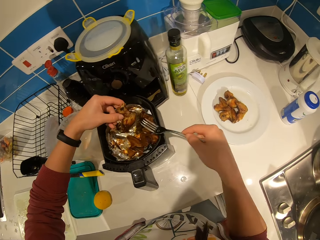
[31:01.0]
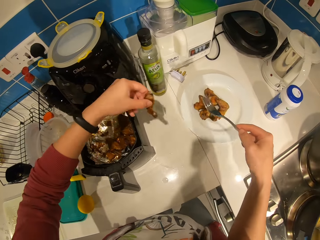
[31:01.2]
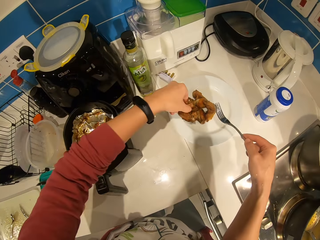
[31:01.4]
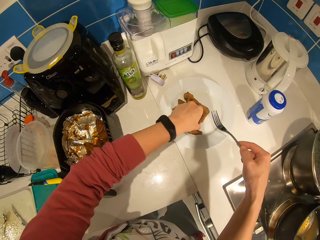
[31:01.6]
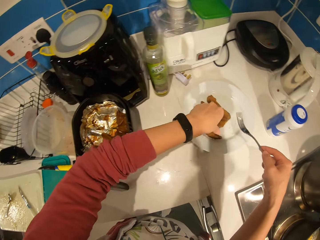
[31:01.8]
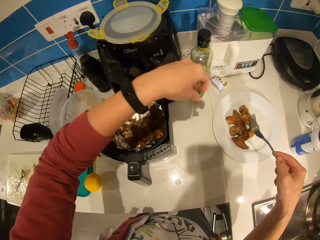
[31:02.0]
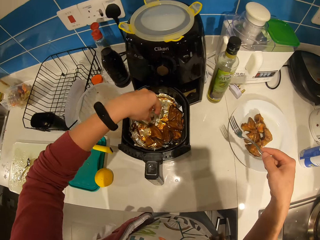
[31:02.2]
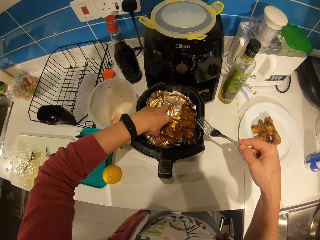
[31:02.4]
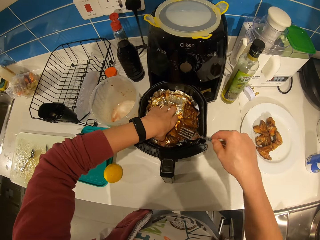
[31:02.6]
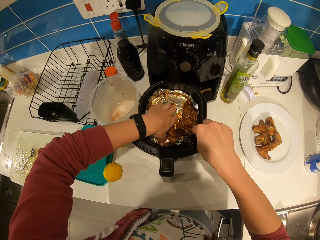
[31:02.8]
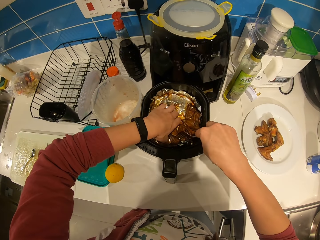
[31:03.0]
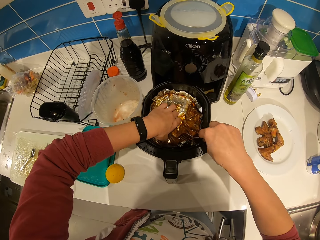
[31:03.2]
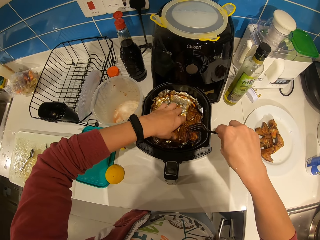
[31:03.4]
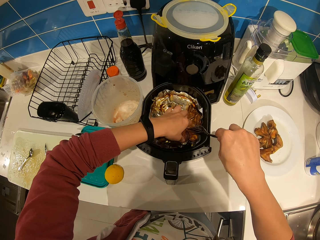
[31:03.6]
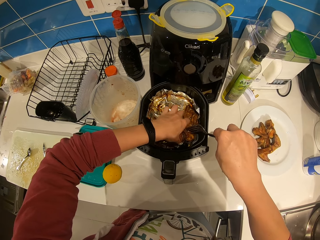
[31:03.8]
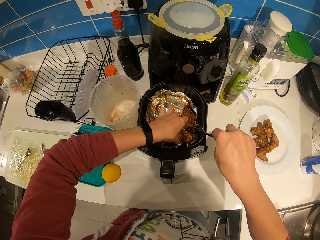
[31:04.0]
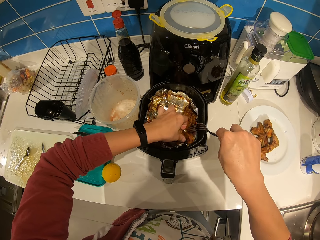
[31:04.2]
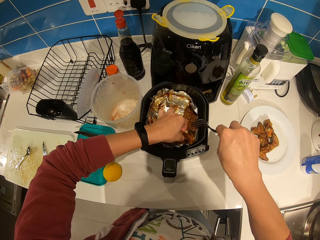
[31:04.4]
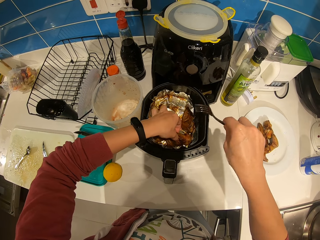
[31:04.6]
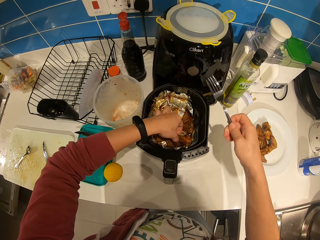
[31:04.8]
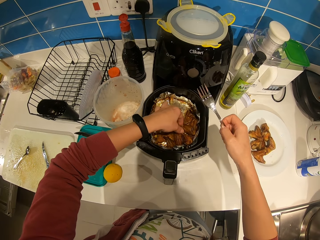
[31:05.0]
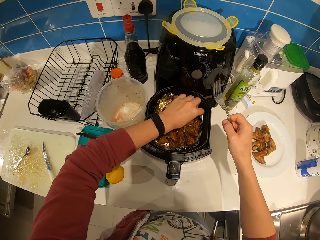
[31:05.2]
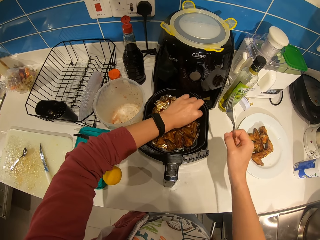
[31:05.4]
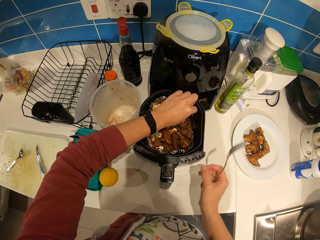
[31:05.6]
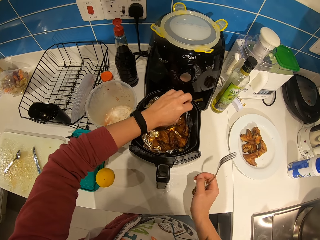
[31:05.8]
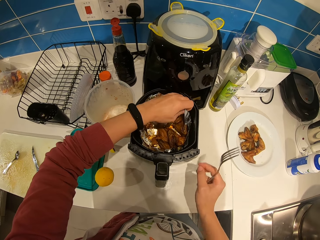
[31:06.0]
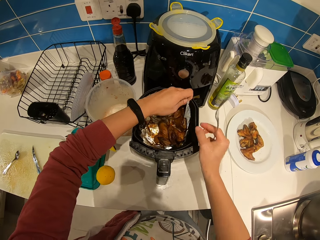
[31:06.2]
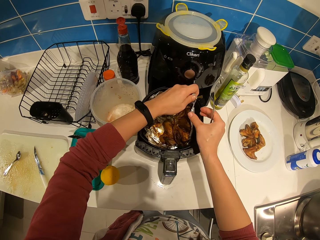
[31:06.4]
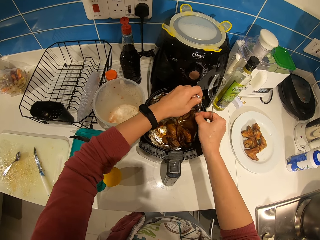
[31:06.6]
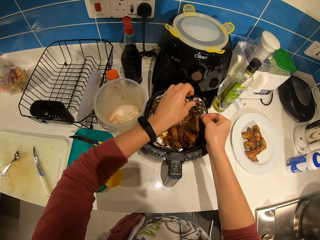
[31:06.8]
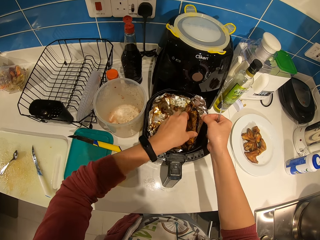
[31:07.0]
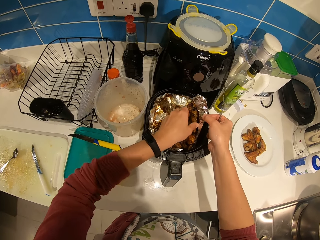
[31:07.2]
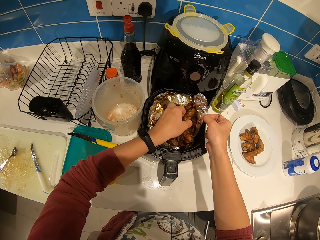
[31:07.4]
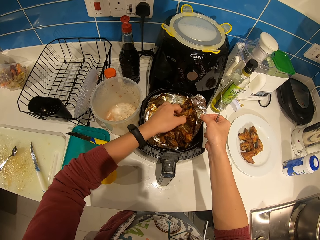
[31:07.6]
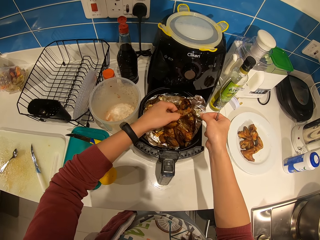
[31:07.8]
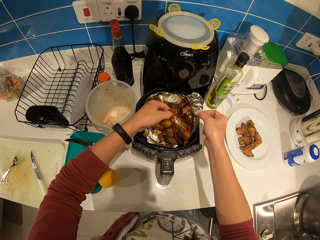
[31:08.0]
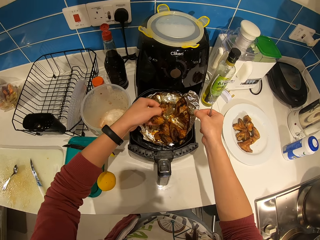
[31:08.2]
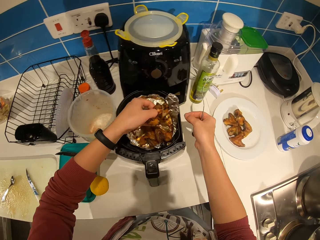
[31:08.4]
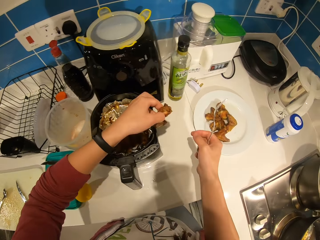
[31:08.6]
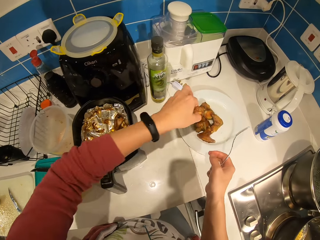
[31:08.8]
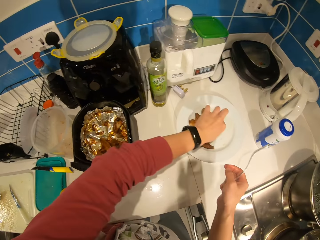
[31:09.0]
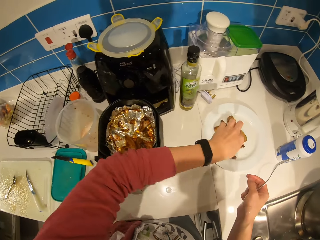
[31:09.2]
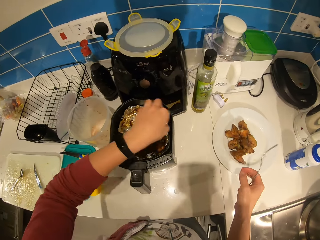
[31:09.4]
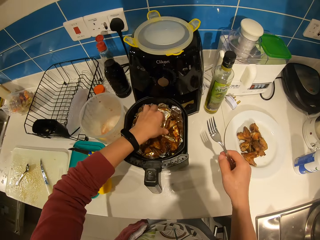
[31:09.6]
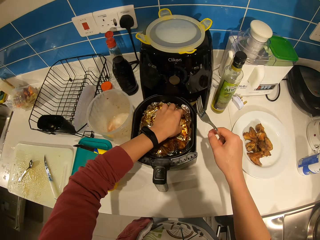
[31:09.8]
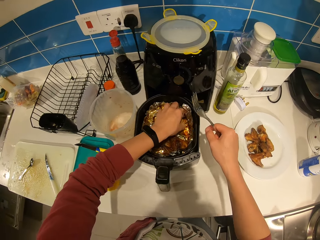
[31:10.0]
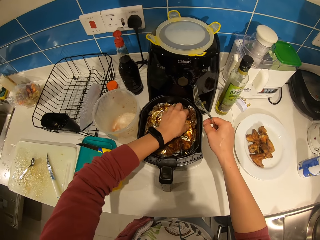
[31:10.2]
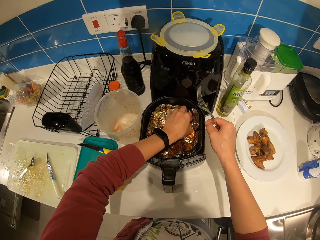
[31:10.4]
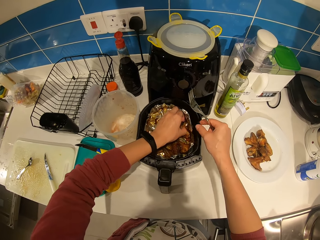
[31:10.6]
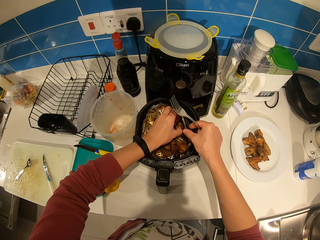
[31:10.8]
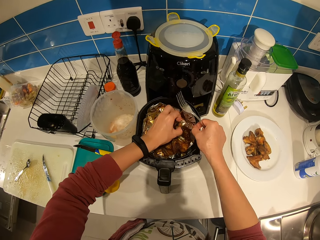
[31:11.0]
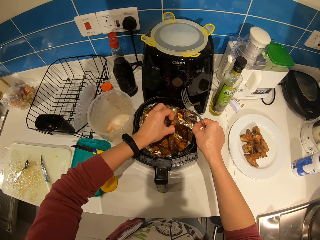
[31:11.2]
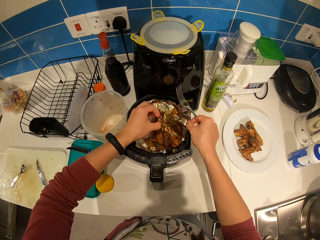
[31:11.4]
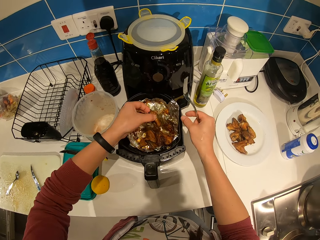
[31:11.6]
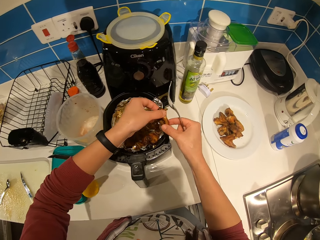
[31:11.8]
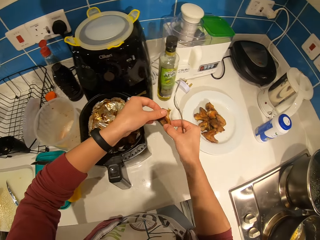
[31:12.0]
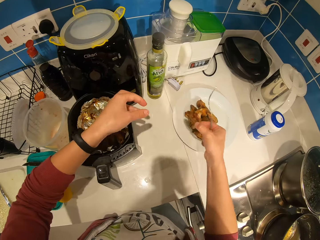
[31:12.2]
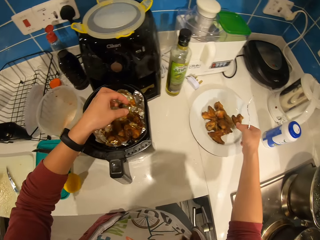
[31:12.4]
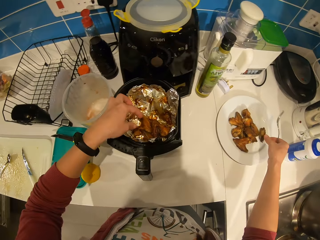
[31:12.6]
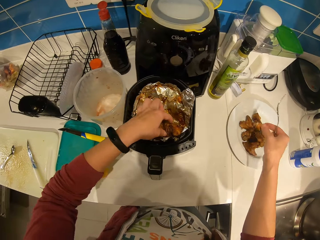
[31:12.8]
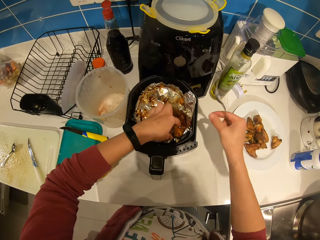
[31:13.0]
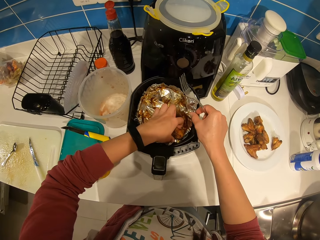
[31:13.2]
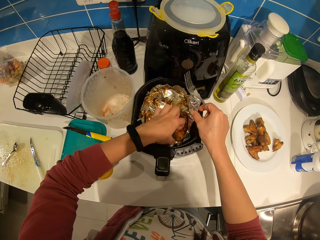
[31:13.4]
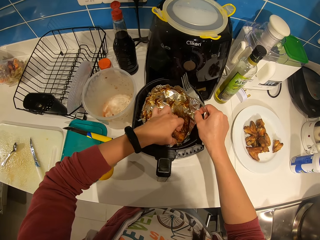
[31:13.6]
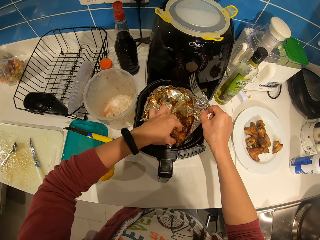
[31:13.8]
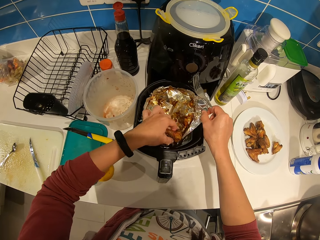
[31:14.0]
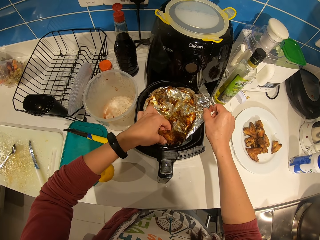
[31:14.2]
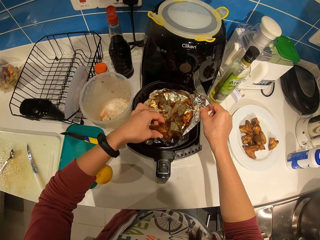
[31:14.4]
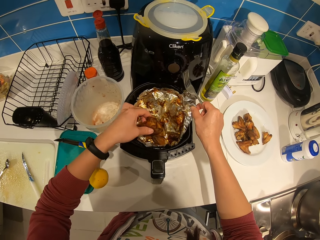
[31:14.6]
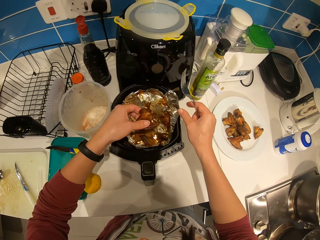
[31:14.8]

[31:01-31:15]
The camera wearer places the piece on the flat plate. He touches the meats with his left hand. He holds the other piece on the fryer with the fork and the left hand. He lifts the aluminum foil or wrap with the meat on the fryer. He picks a piece of meat with the left hand. He places the piece on the plate. He picks a piece of meat with the left hand. He holds the wrap with his right hand. He shifts the piece to the right hand. He places the piece on the plate. He picks a piece of meat with the left hand. He holds the wrap with his right hand.

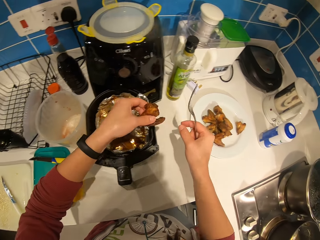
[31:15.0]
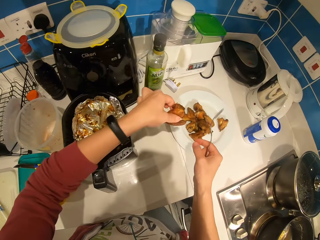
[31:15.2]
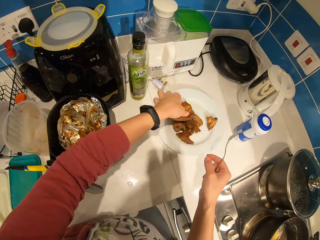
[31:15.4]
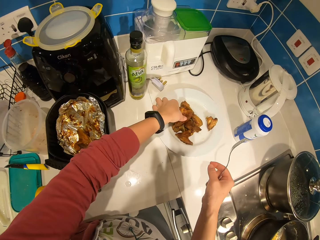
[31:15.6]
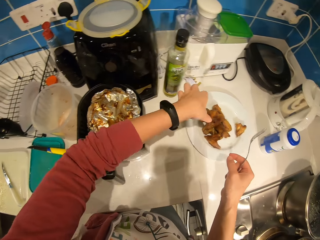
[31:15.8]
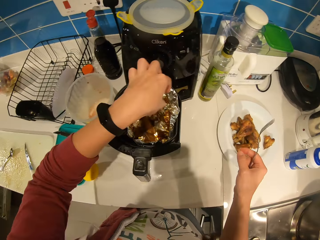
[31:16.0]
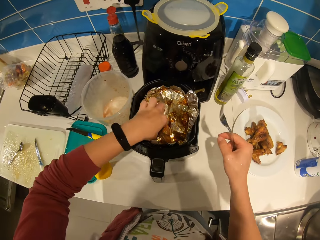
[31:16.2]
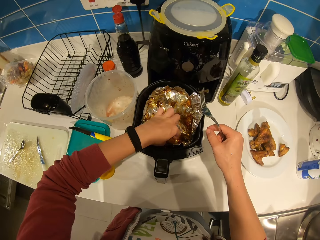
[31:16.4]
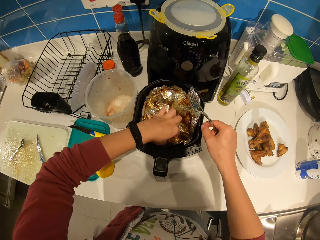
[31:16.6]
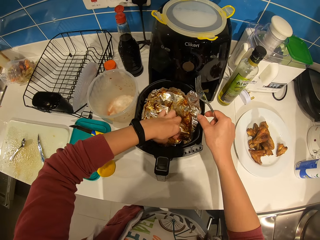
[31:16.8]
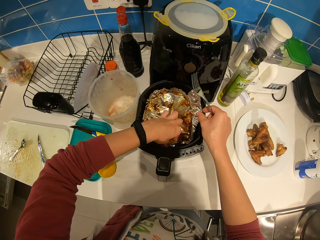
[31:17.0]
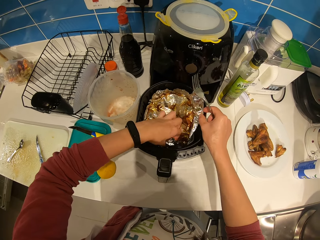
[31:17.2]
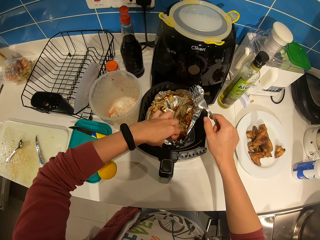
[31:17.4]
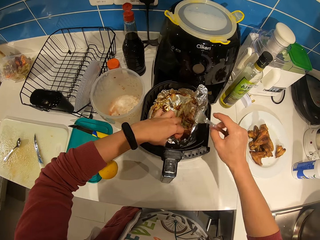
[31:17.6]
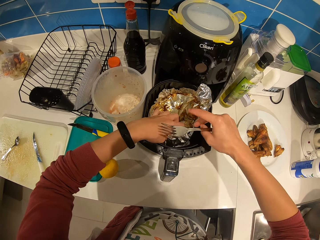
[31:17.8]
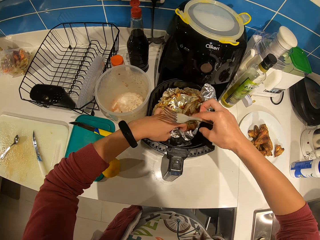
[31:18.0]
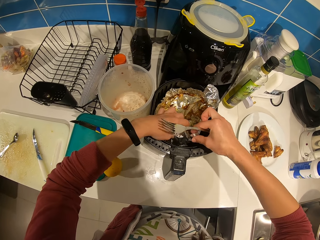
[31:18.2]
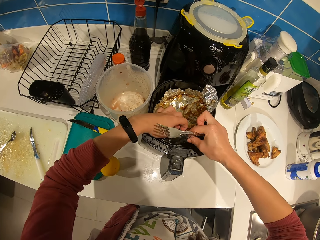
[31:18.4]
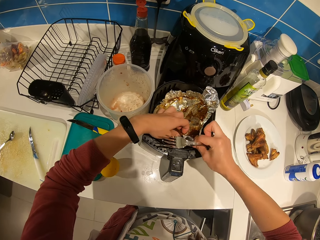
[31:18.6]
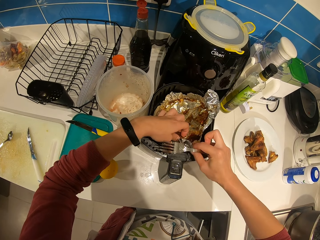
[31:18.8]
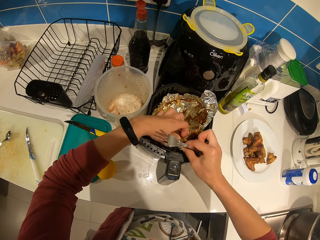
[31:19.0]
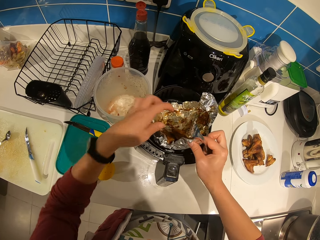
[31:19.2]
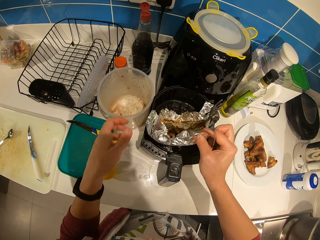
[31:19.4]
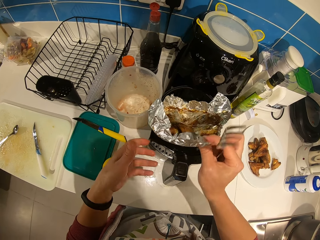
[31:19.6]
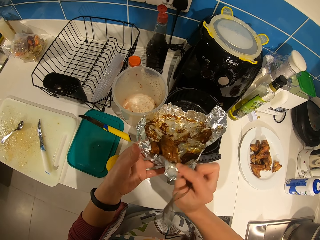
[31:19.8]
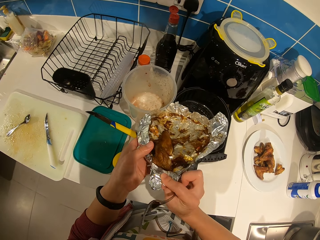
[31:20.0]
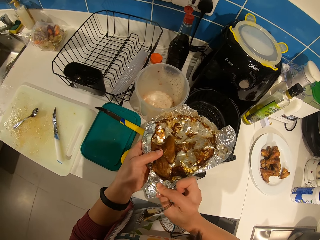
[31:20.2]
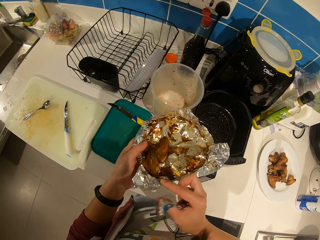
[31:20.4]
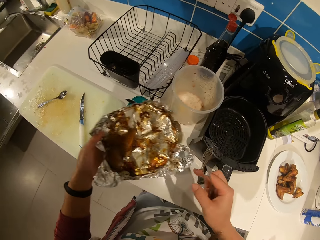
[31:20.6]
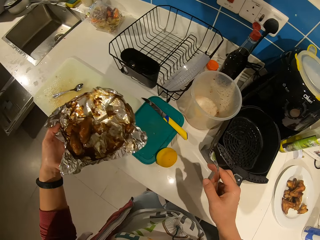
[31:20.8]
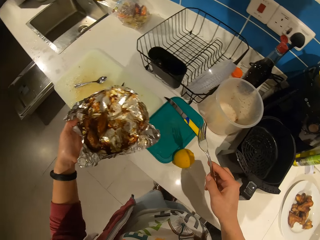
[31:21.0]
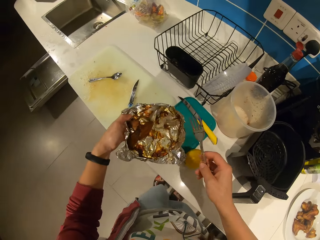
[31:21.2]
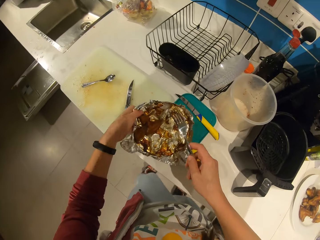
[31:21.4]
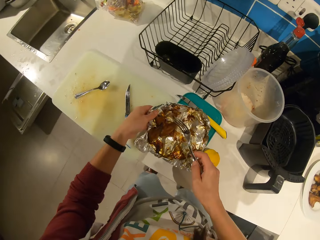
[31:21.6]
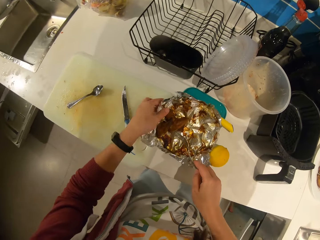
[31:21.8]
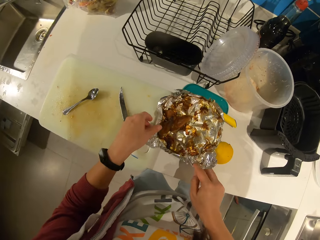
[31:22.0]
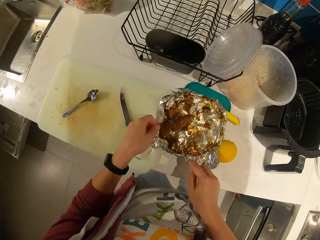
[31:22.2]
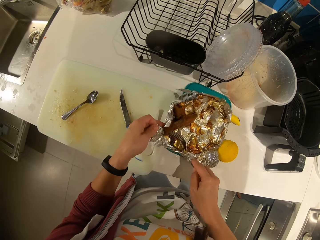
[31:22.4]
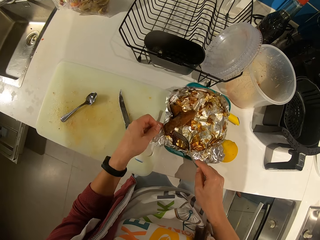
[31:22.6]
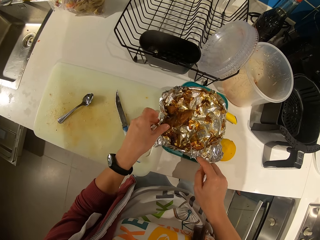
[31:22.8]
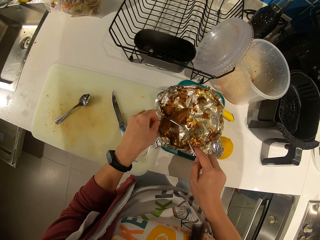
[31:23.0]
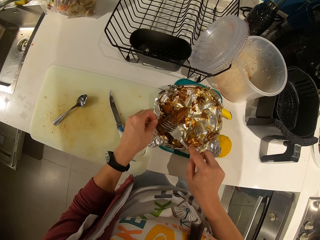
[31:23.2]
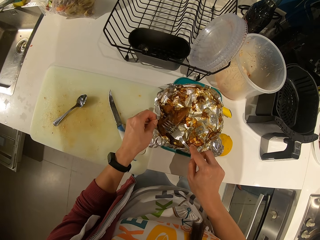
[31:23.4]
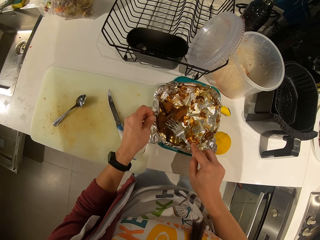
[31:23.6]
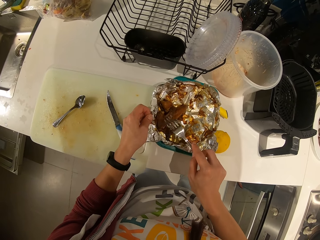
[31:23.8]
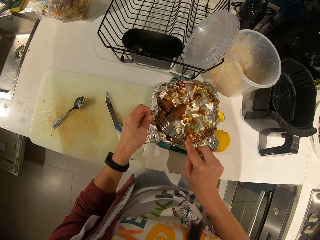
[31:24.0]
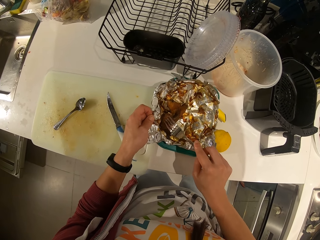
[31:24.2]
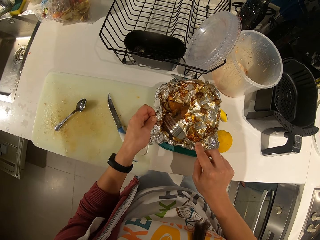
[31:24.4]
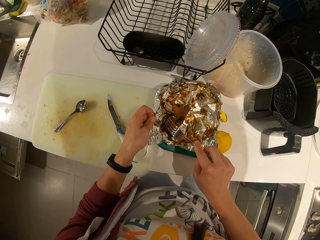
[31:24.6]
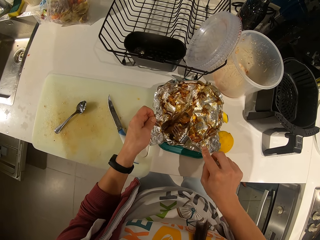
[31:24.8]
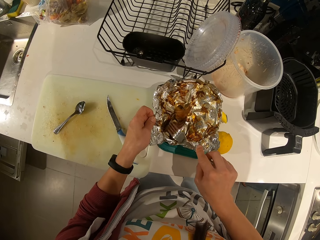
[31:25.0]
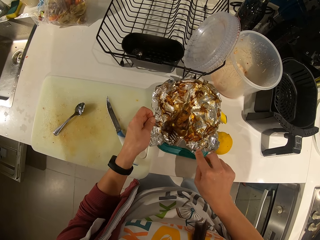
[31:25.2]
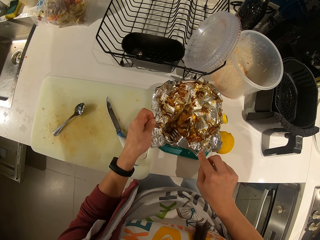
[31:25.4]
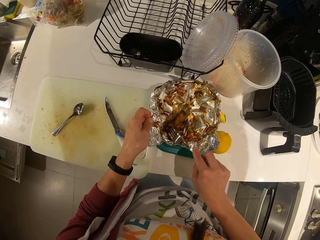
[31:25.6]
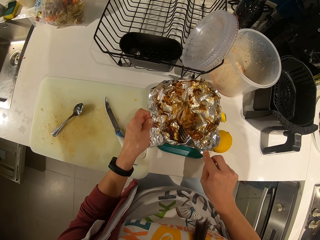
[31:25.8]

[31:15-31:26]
The camera wearer places the piece on the flat plate. He holds another piece of meat on the fryer. He picks a meat with his left hand. He holds the wrap or aluminum foil with his right hand. He lifts the aluminum foil with the meat out of the fryer. He places the foil on top of a container. He moves the meat piece in the foil with the fork in the right hand.
